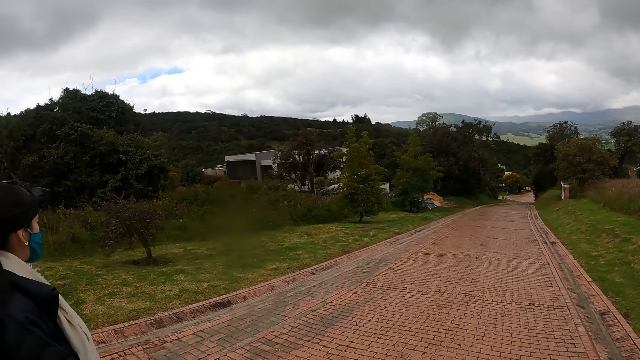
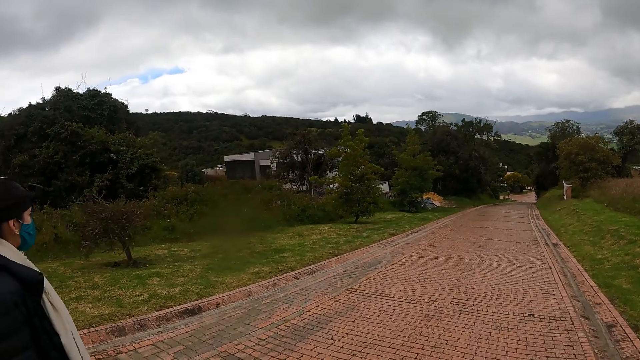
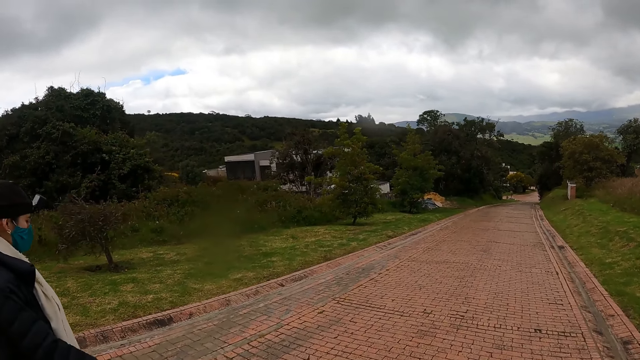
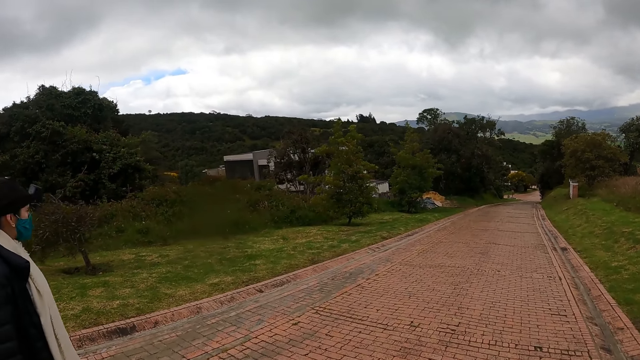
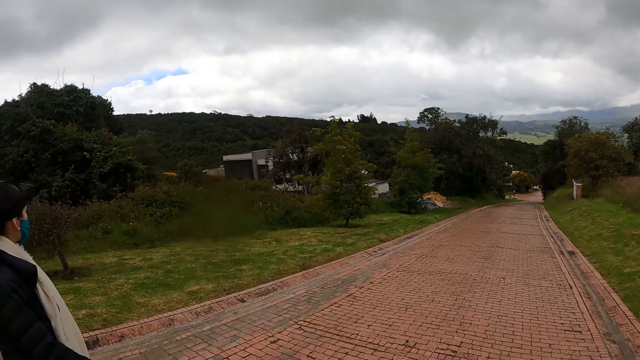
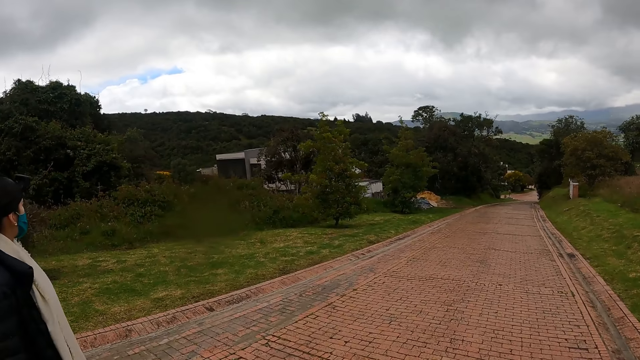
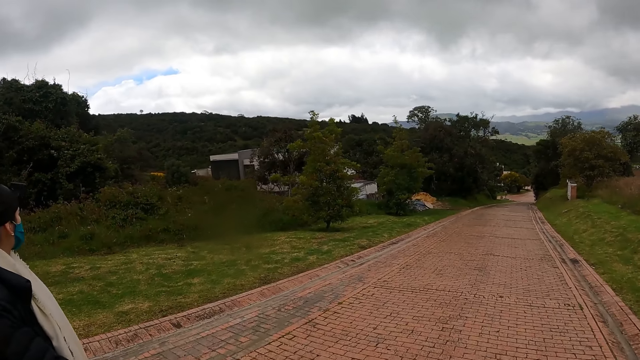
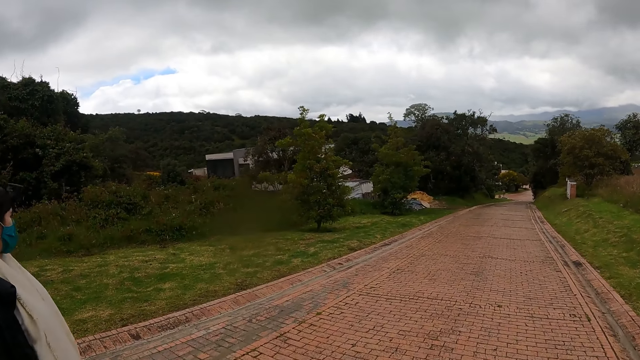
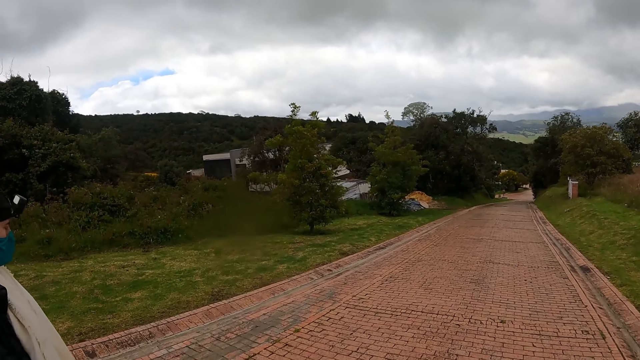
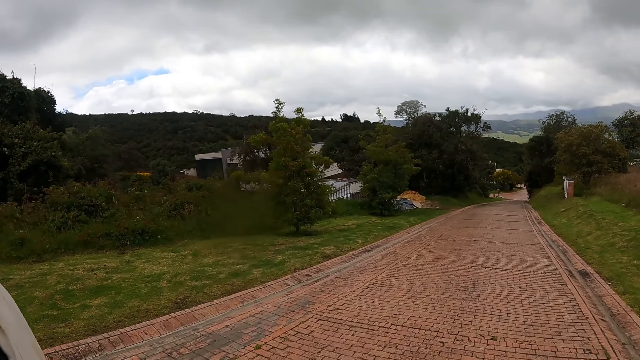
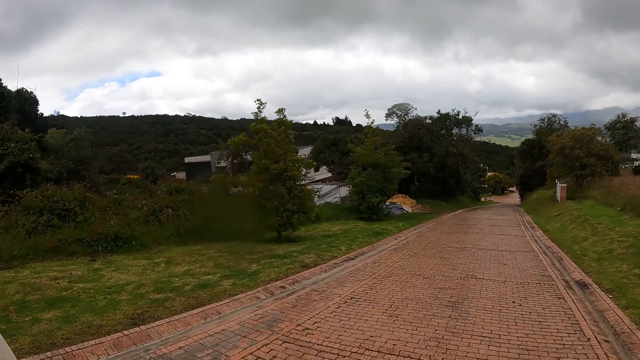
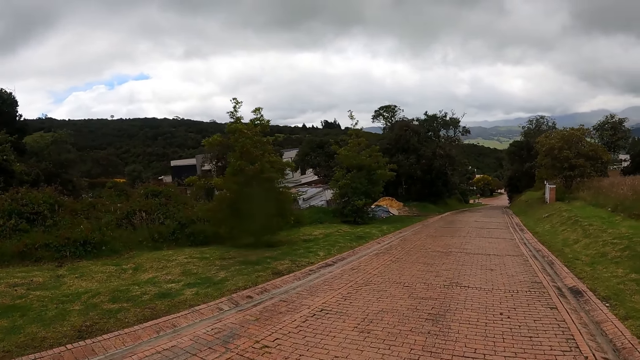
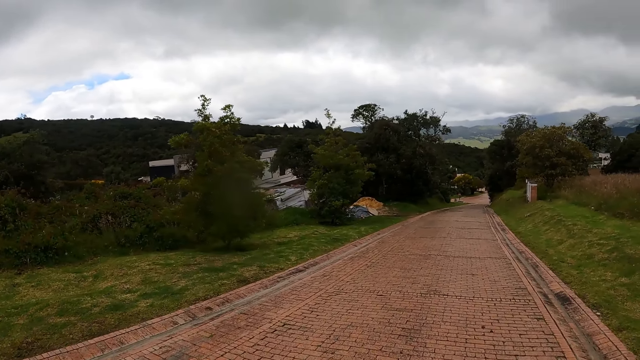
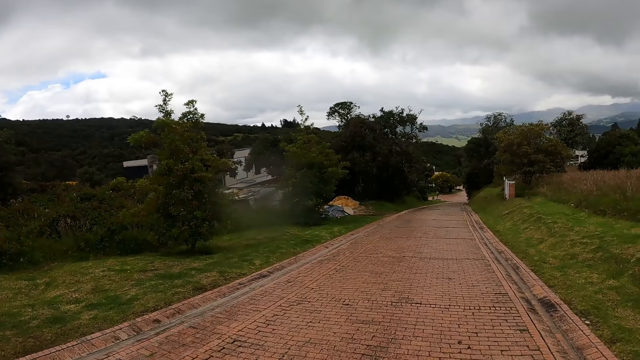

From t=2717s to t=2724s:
A person walks on the road with the camera wearer.

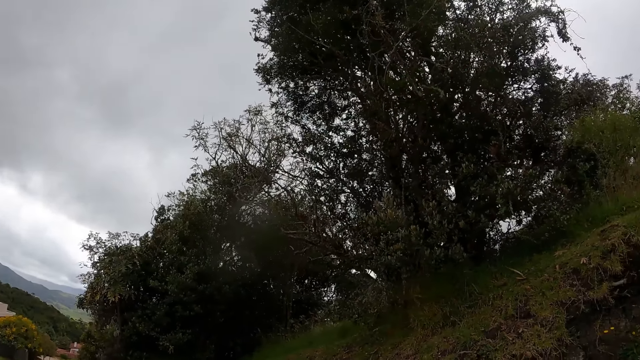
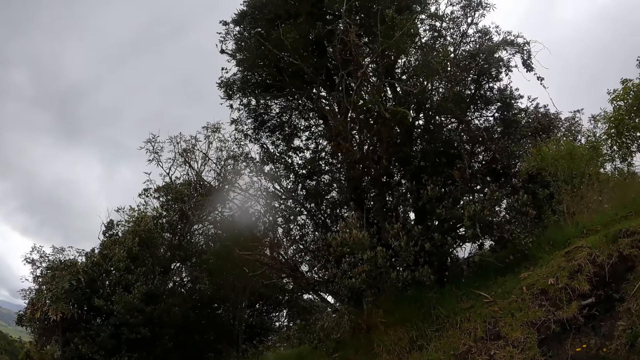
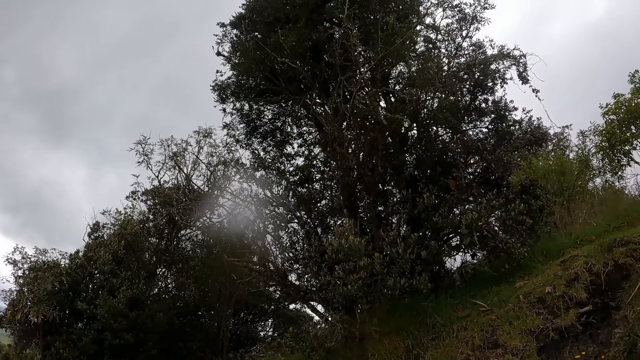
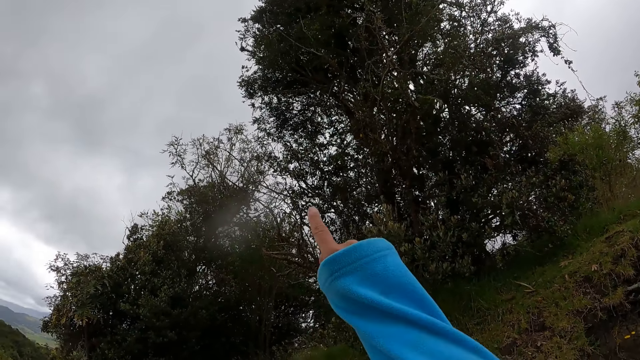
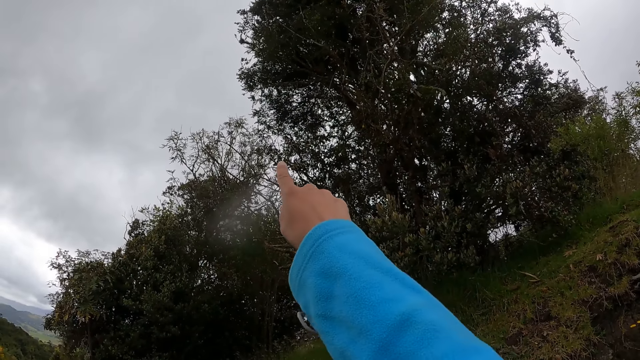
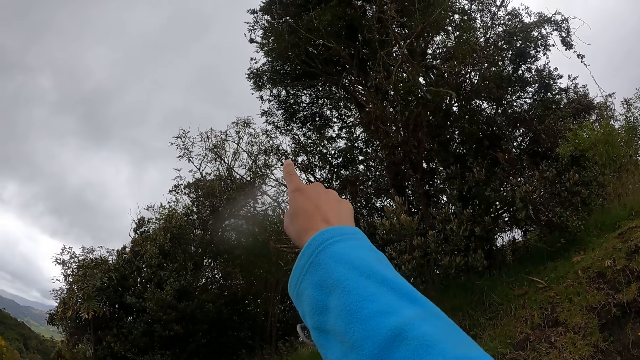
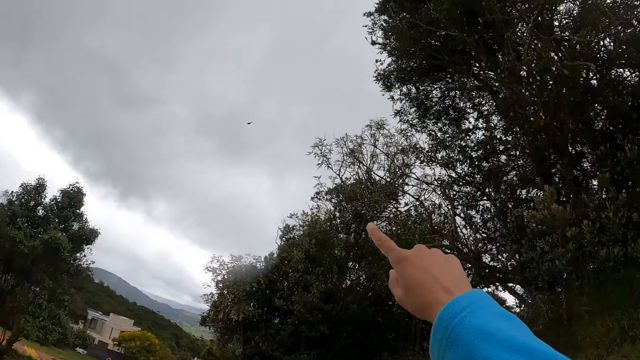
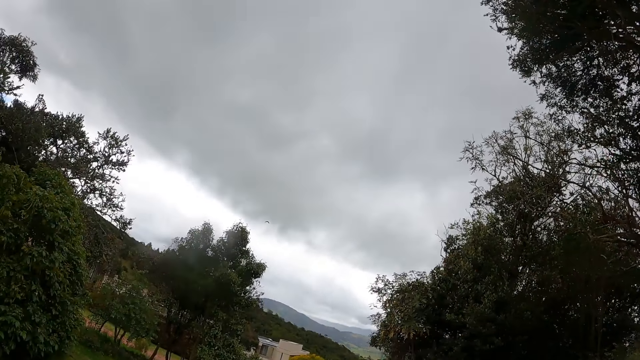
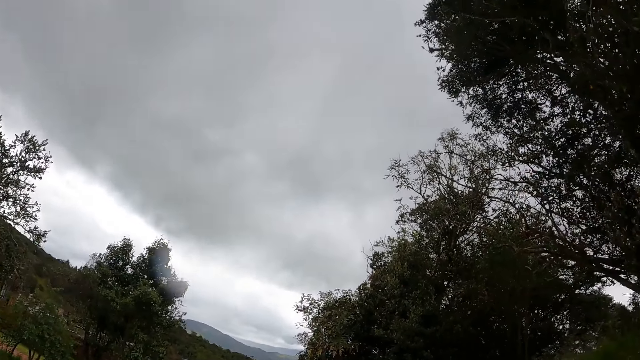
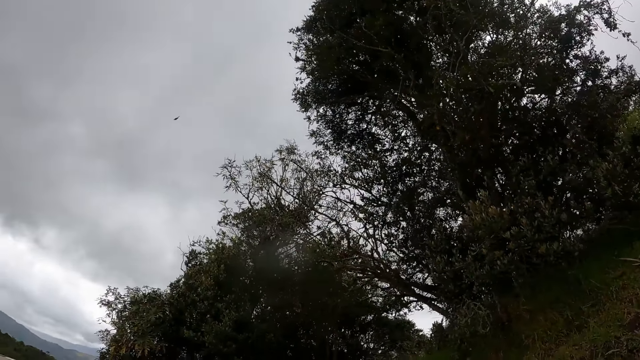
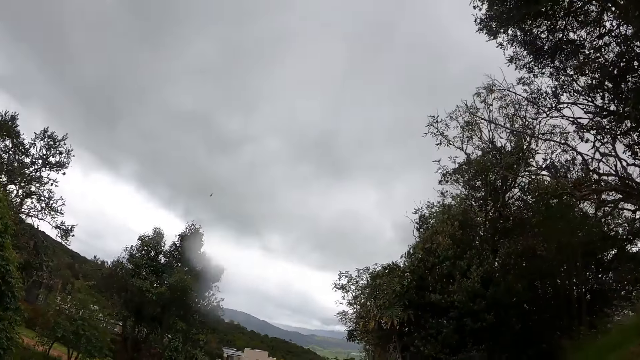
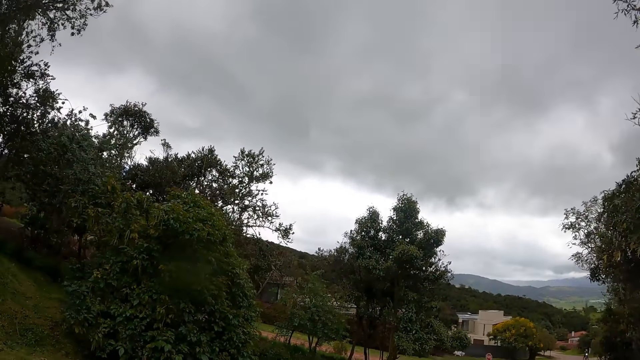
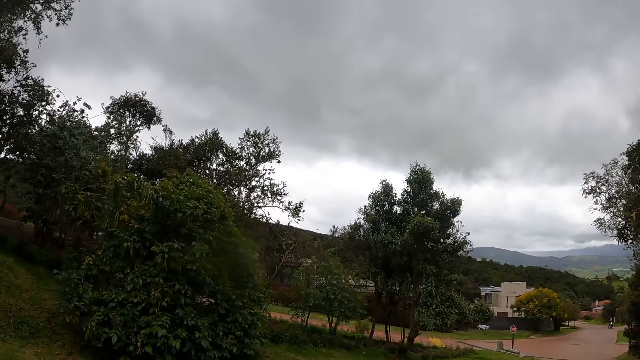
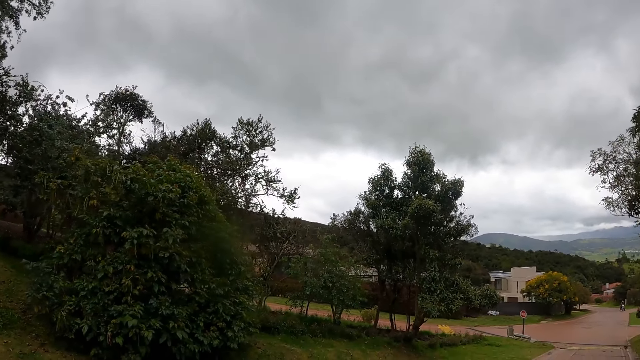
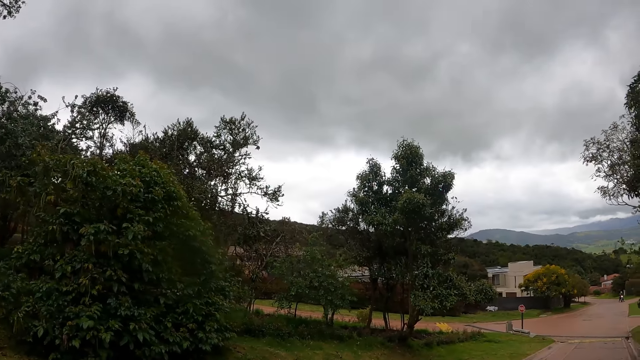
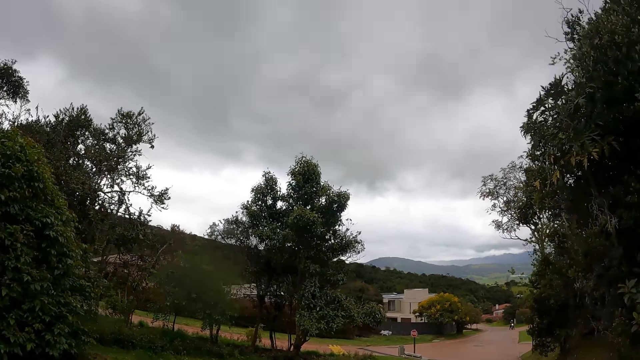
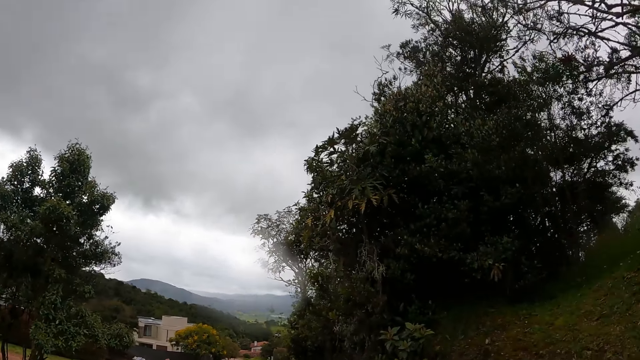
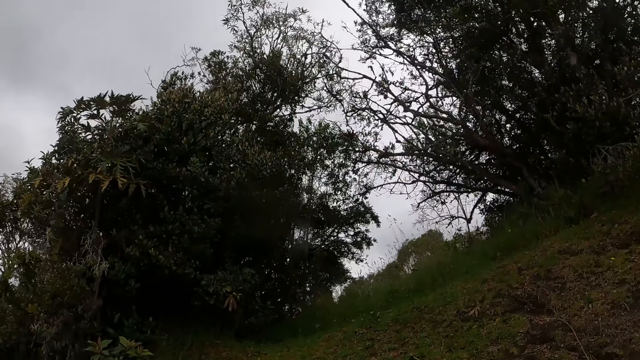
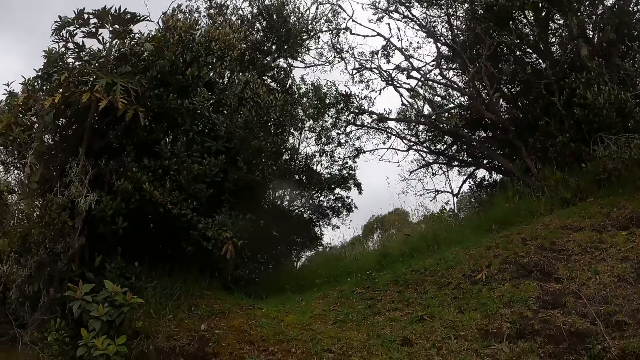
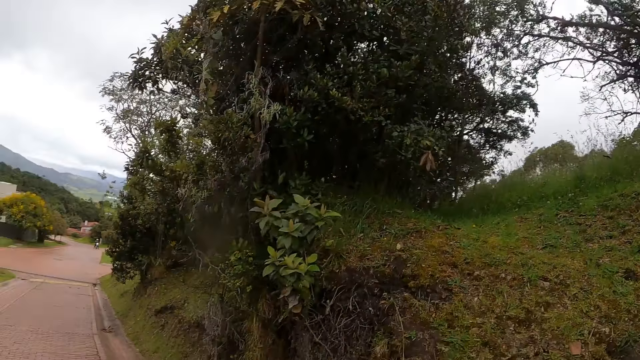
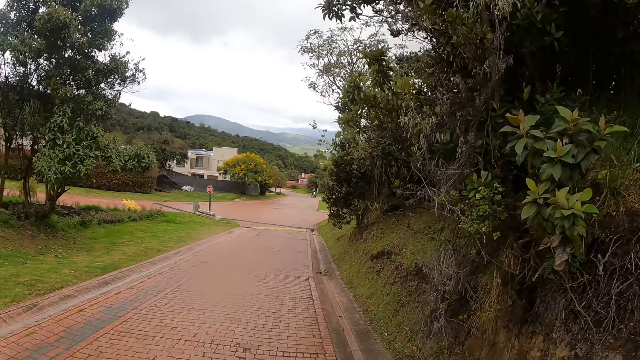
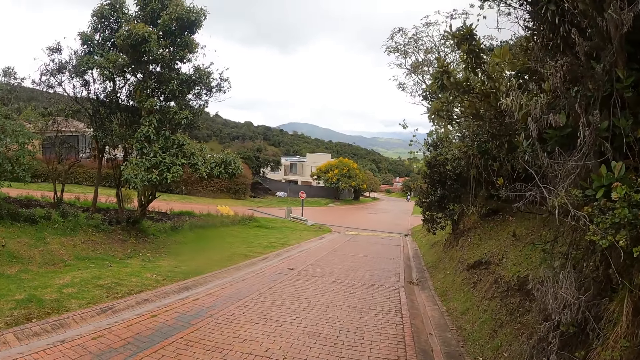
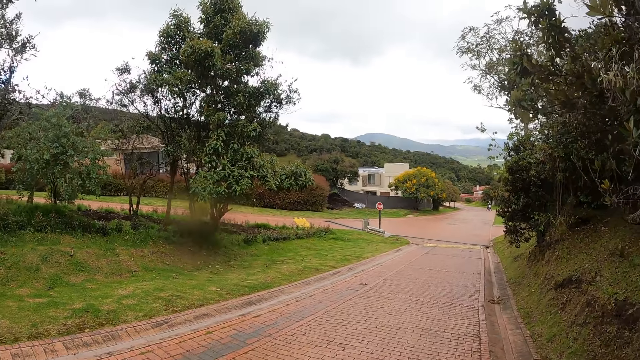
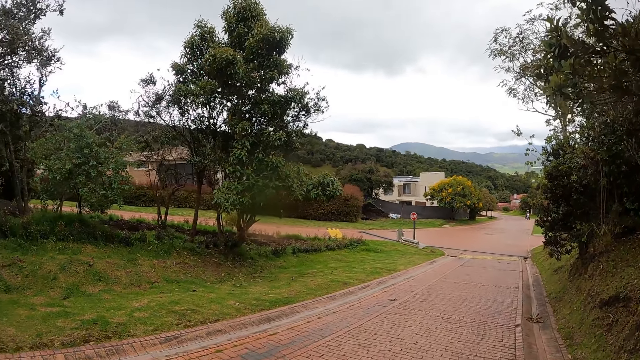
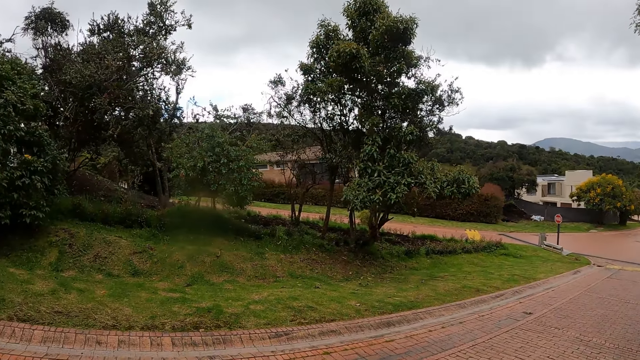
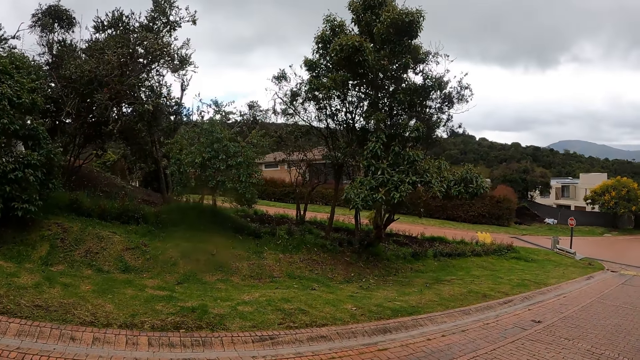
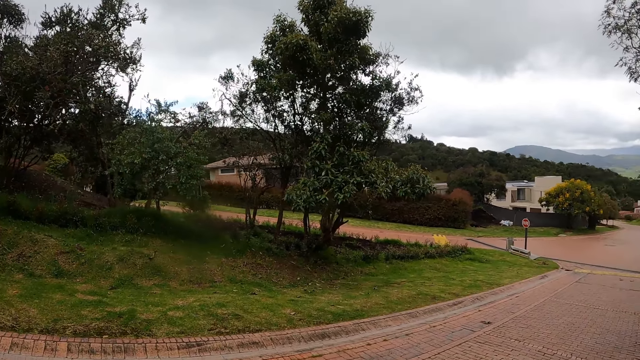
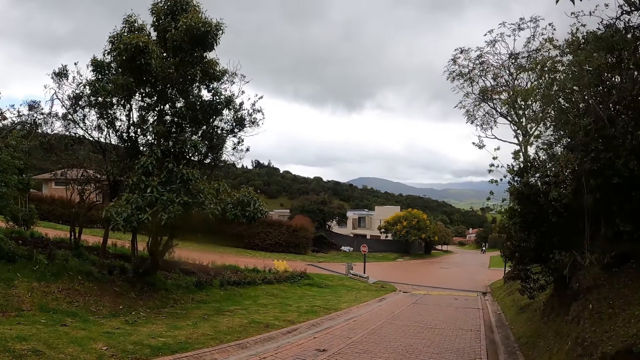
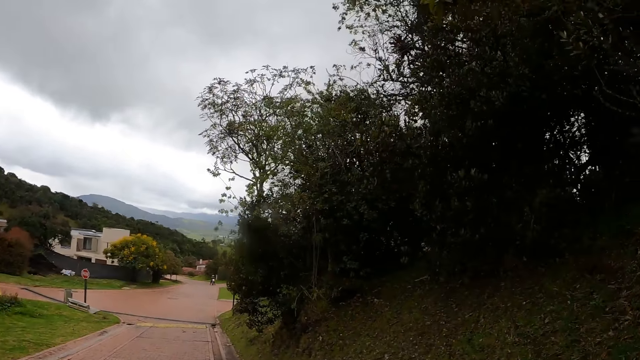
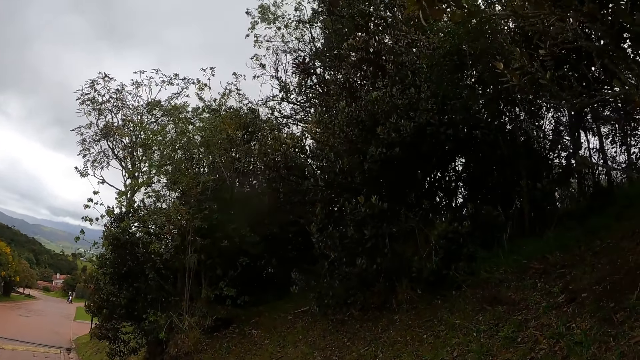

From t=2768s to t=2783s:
The camera wearer raises a hand, points at a bird, and lowers the hand. They look around. They walk on the road. They look around.
